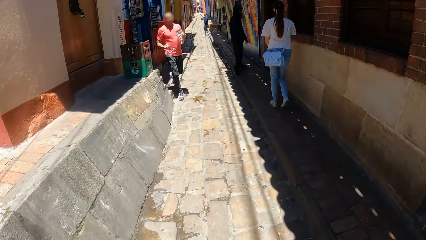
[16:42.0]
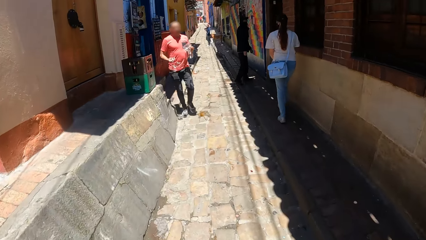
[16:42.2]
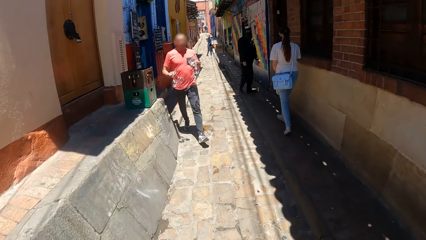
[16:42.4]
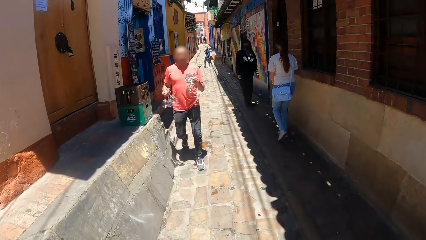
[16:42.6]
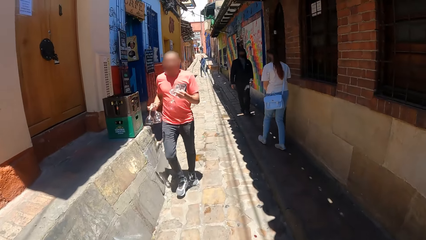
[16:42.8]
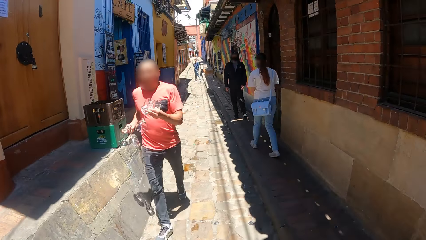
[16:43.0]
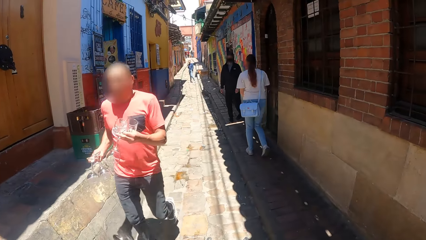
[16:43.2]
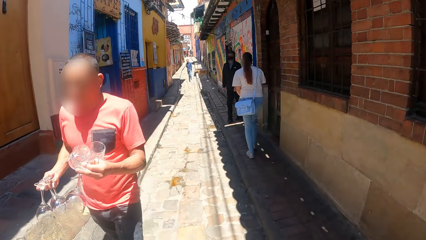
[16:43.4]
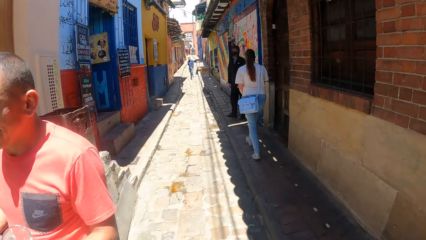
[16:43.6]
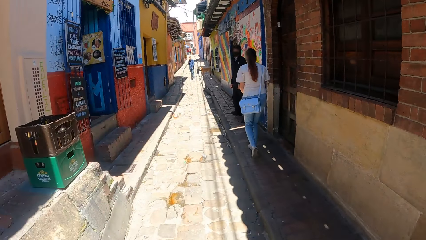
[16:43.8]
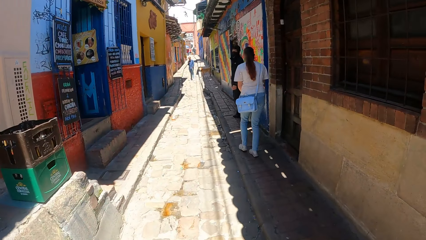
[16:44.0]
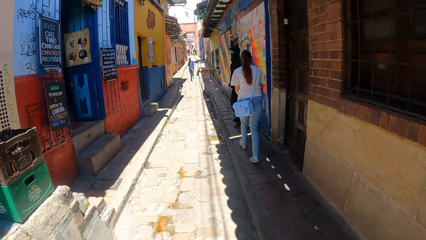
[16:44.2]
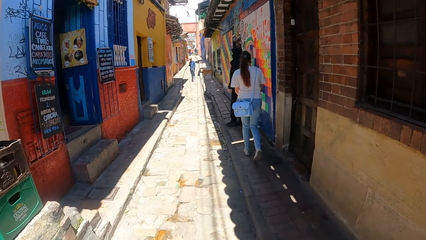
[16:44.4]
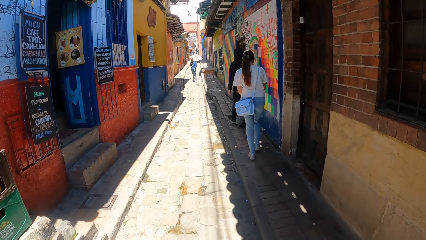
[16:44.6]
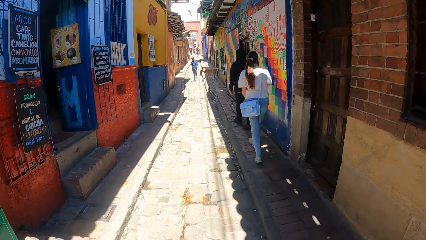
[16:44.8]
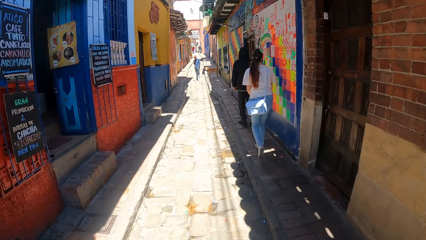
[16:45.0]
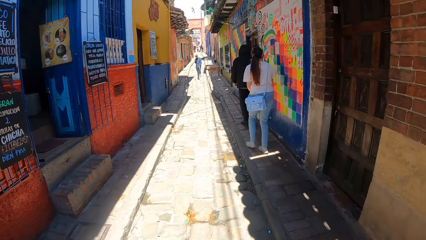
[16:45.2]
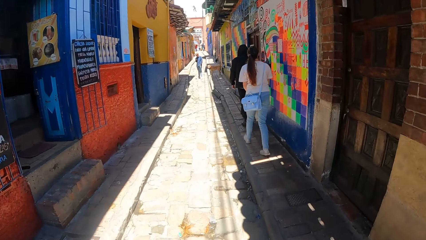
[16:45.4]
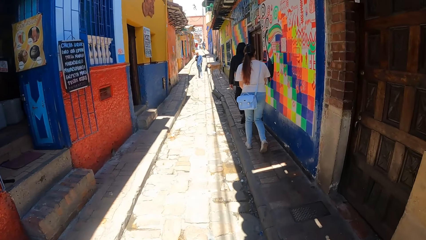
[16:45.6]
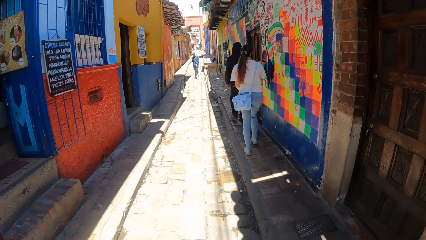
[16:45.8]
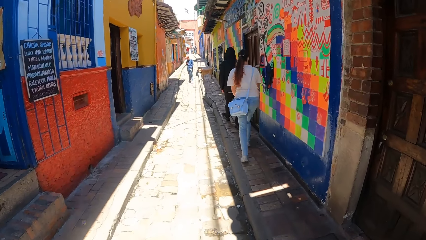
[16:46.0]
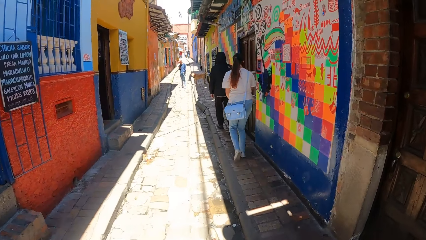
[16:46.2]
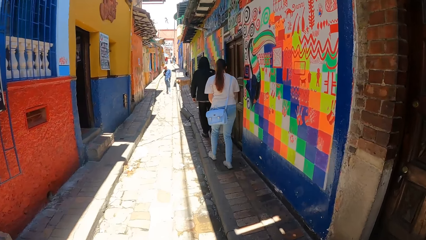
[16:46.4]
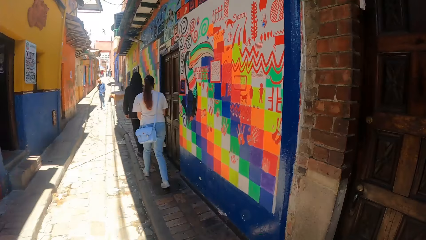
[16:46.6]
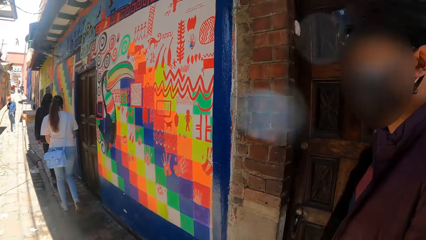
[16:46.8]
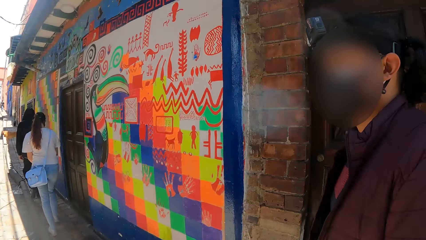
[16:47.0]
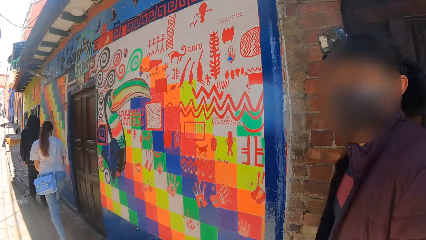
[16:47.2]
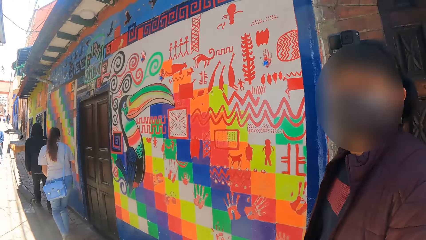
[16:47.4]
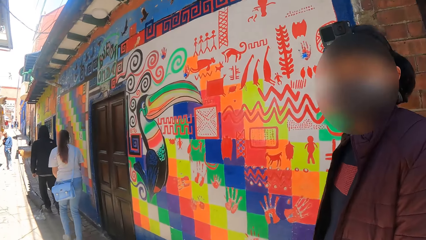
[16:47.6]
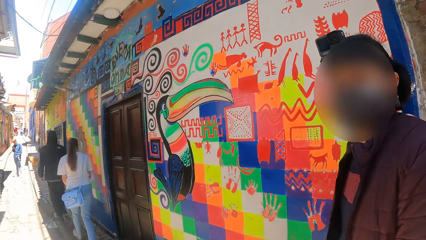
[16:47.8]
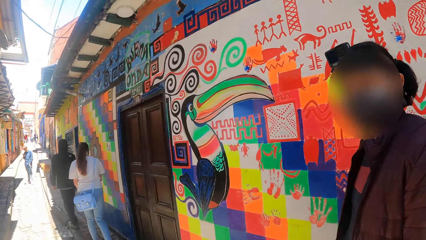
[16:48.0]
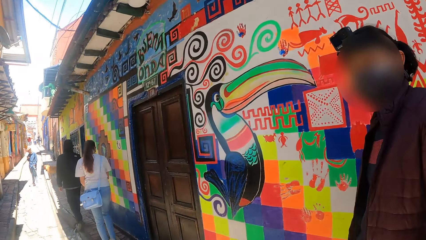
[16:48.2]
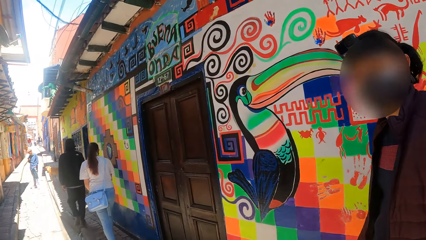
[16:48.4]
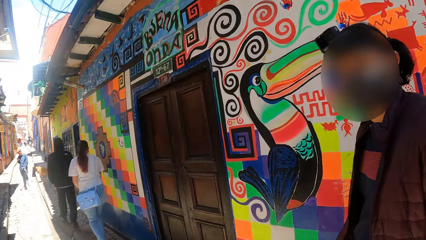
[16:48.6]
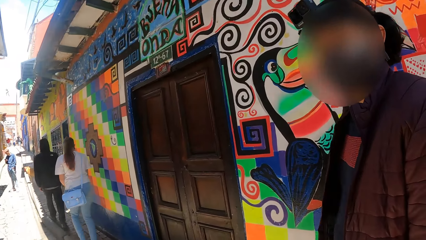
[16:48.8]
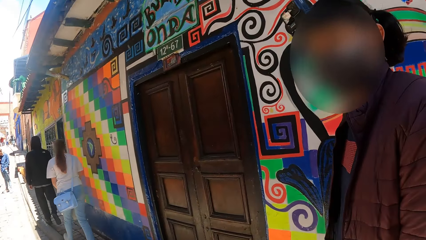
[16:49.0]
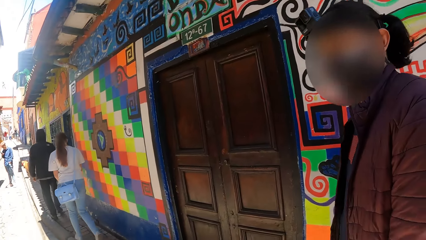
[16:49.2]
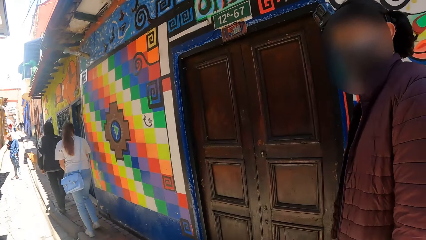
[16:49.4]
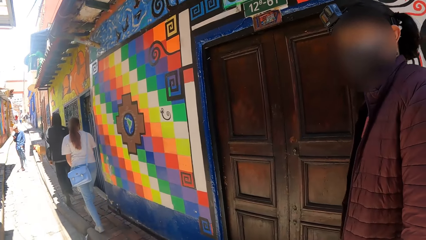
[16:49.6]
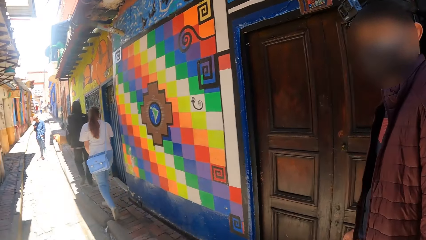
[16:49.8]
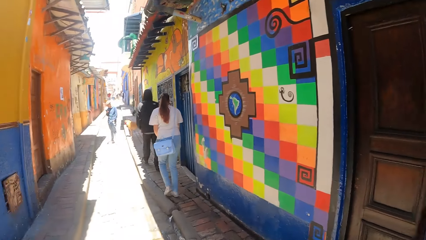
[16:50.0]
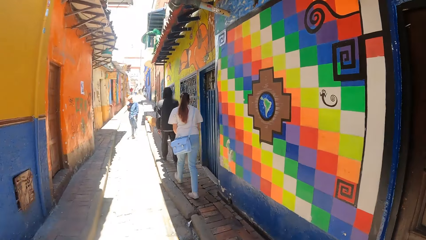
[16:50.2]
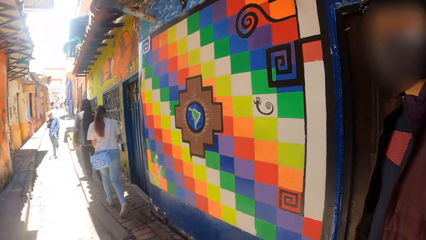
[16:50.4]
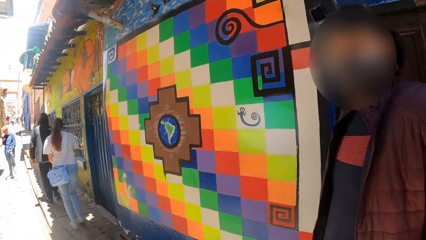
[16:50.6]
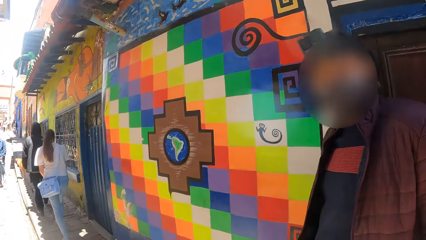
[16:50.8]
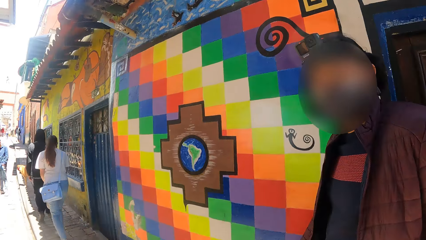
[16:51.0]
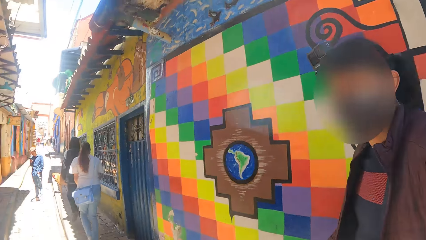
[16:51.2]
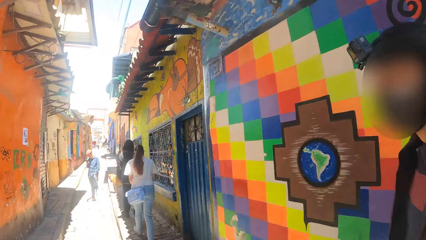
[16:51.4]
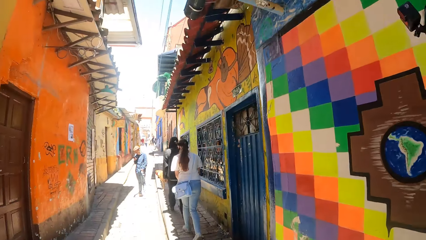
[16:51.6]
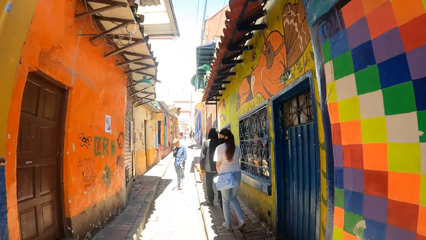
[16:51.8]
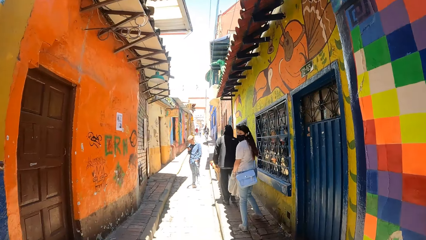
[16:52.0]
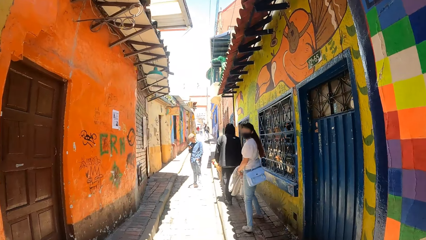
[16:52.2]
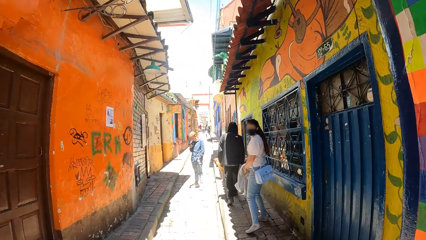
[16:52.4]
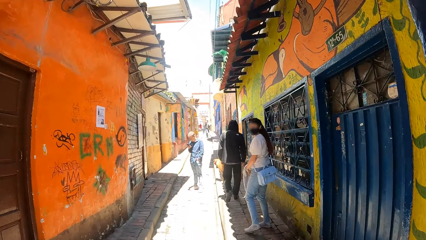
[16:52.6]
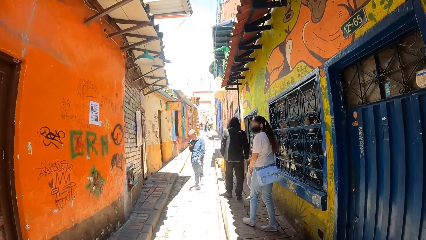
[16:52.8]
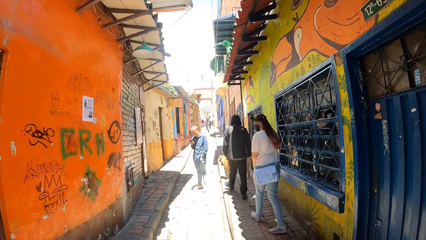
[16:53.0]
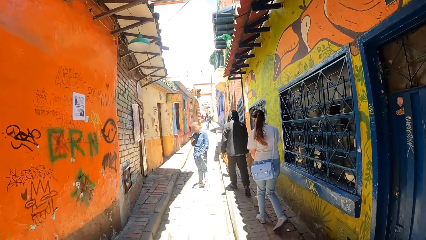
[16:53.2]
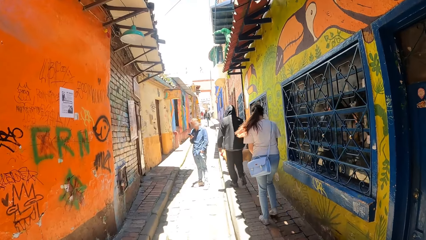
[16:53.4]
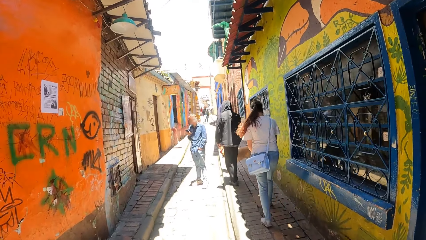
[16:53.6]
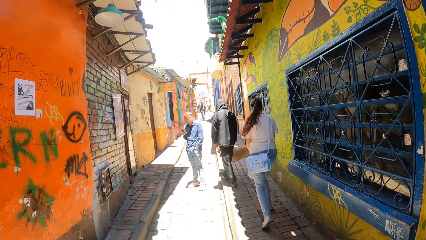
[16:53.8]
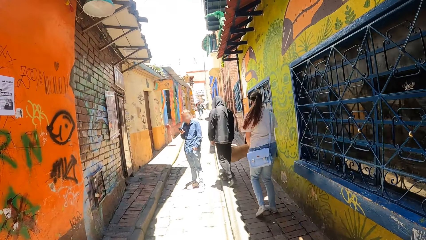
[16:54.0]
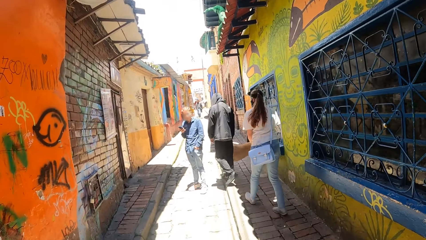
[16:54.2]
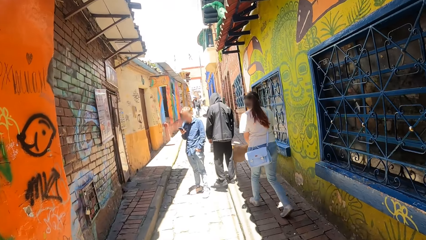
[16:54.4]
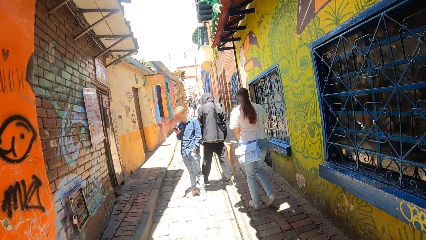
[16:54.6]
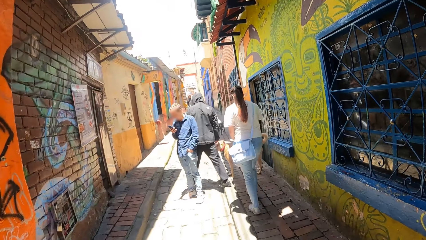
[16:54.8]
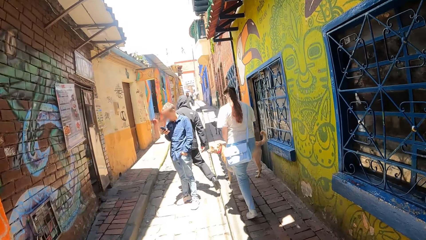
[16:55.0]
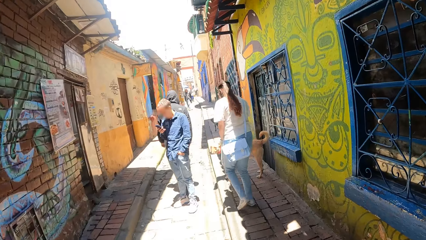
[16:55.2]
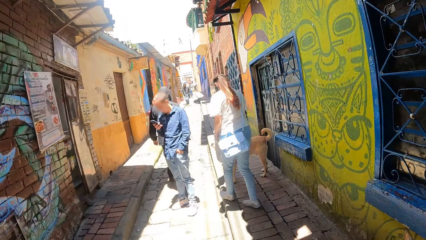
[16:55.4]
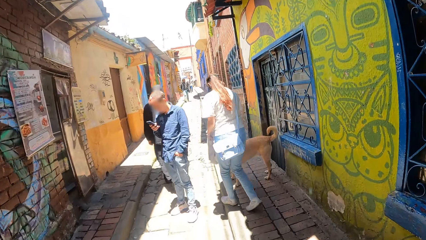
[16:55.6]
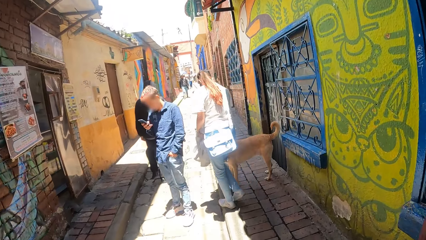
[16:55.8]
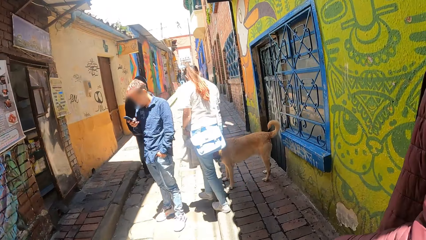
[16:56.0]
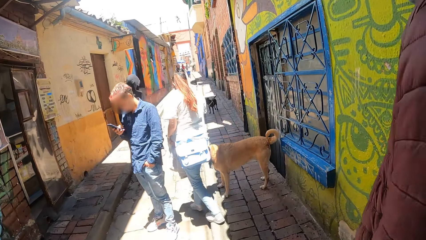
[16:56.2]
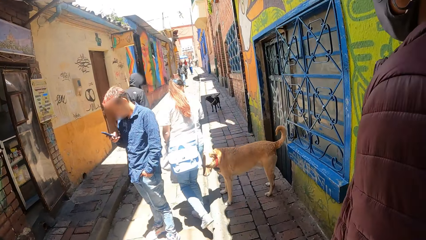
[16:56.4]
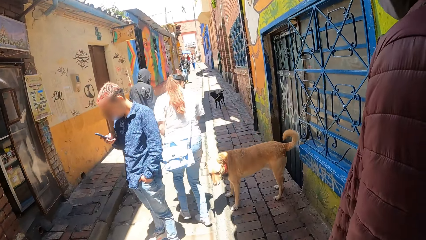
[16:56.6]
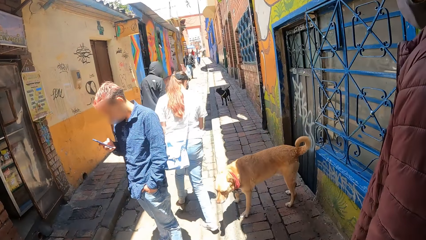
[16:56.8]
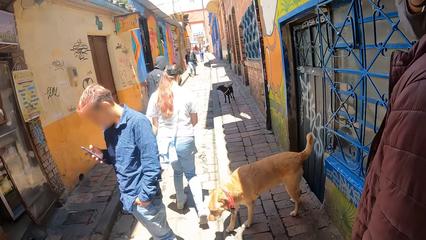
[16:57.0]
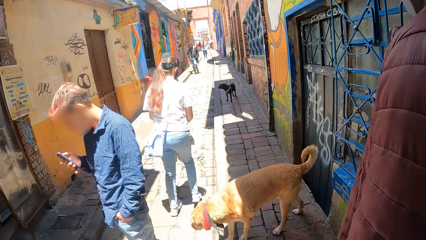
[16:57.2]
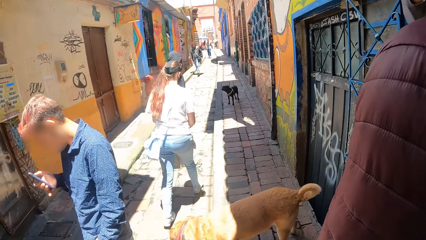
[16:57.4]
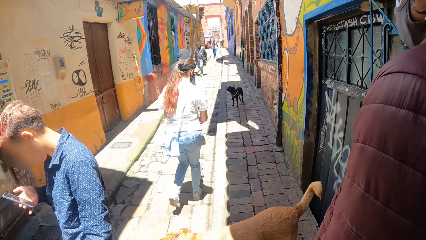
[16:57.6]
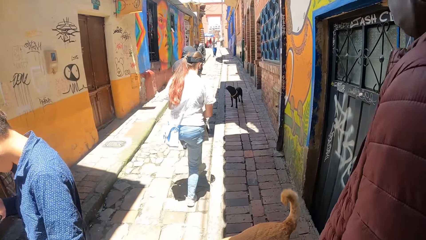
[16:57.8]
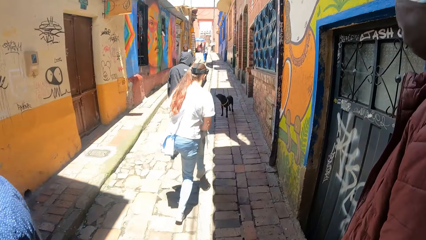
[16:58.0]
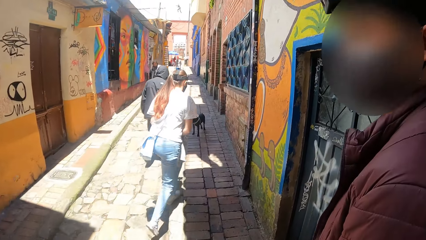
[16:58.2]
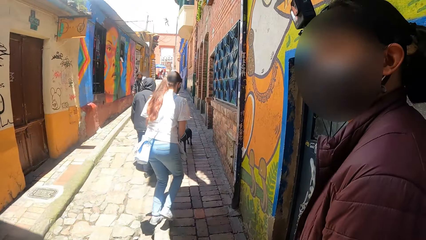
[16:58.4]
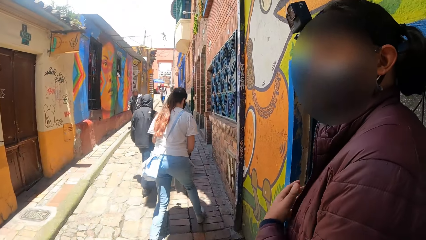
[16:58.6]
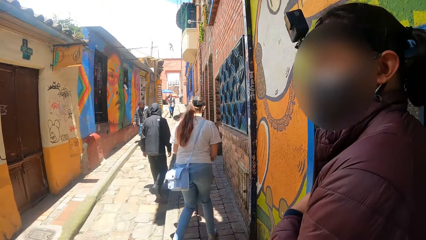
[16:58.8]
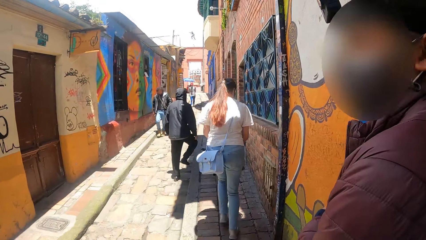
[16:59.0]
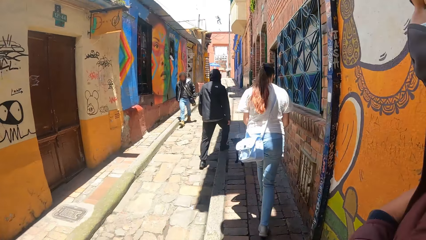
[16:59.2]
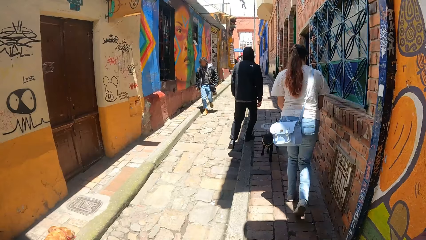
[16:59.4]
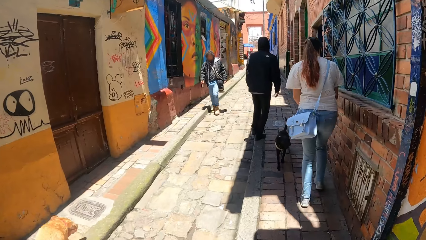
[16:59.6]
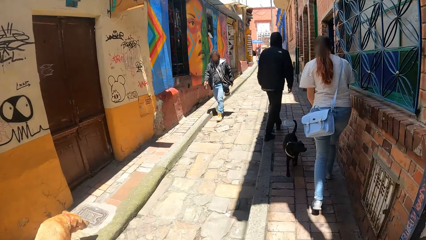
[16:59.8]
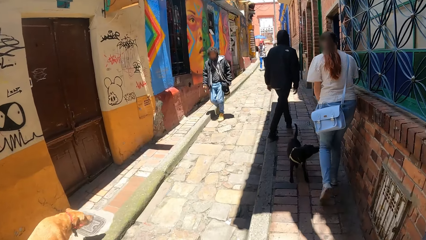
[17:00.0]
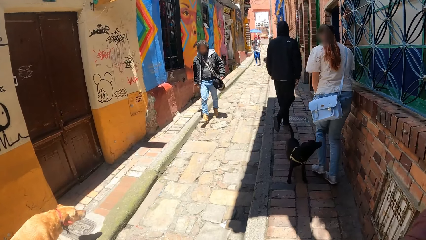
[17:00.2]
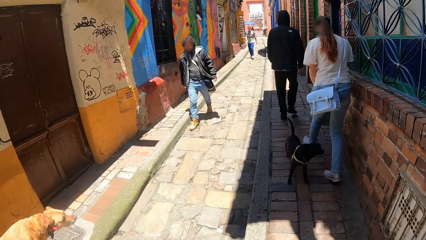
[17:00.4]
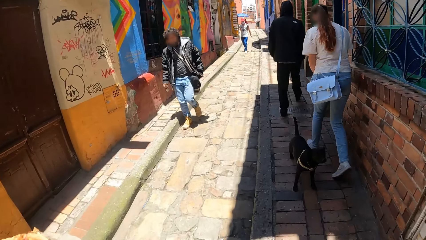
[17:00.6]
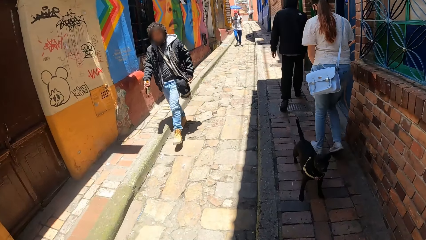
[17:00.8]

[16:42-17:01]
The camera wearer walks along the street. They talk to a person. The person walks and looks at the camera wearer. The camera wearer walks along the street. The person looks at the camera wearer and touches the jacket.
